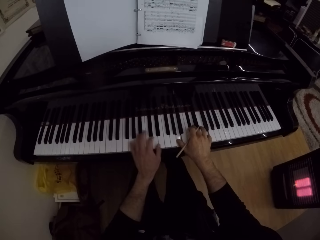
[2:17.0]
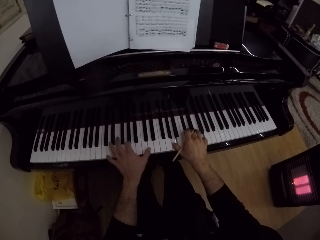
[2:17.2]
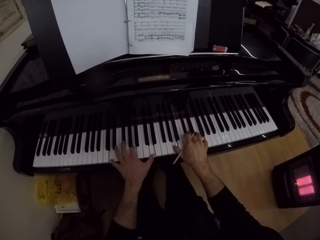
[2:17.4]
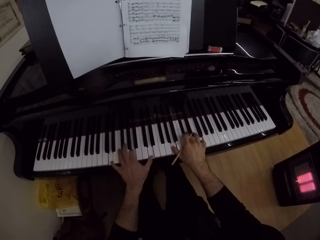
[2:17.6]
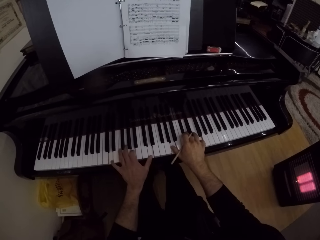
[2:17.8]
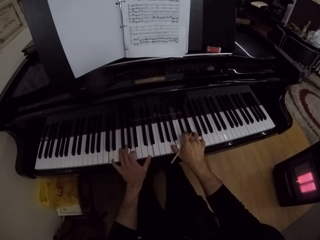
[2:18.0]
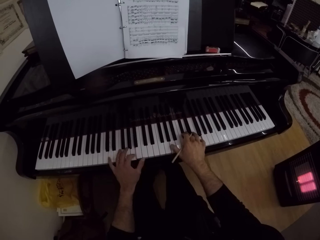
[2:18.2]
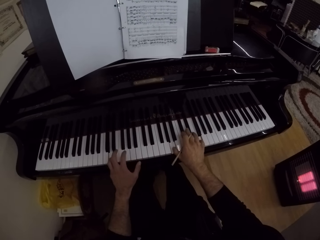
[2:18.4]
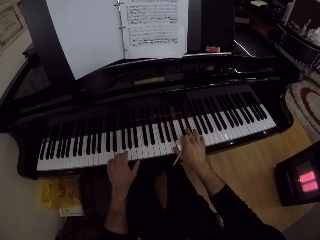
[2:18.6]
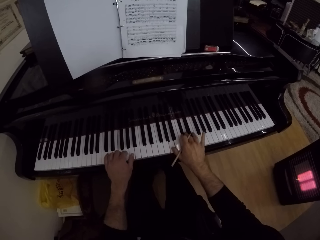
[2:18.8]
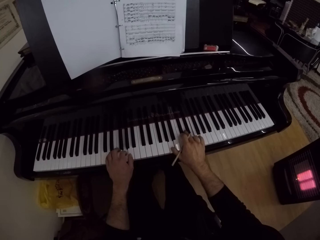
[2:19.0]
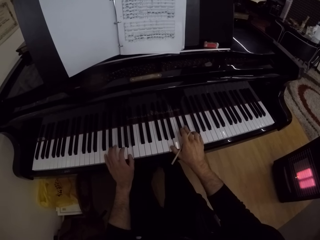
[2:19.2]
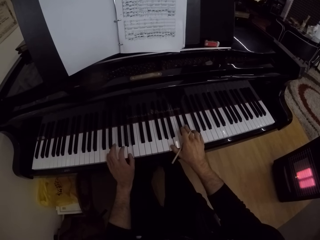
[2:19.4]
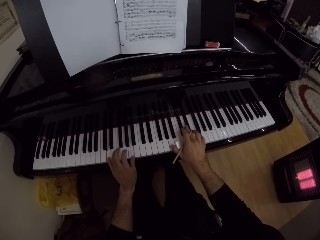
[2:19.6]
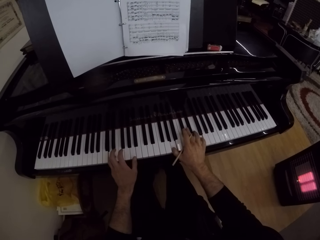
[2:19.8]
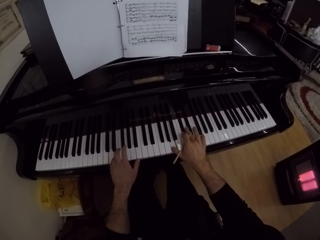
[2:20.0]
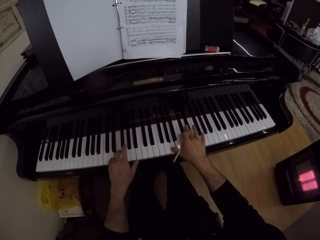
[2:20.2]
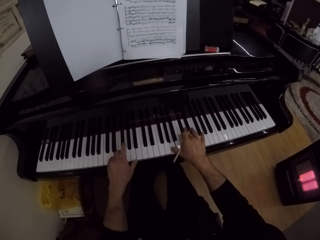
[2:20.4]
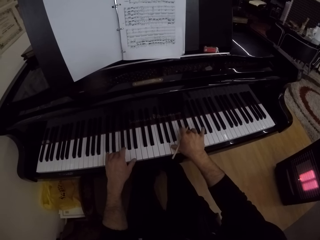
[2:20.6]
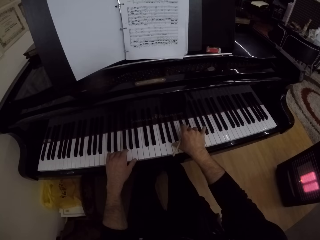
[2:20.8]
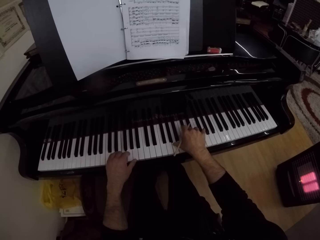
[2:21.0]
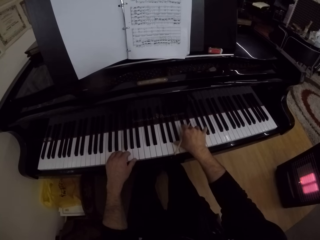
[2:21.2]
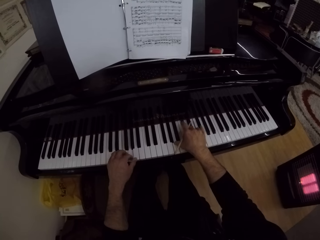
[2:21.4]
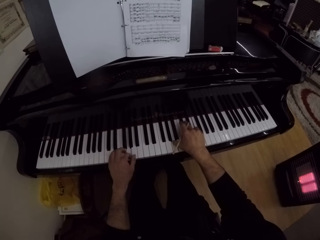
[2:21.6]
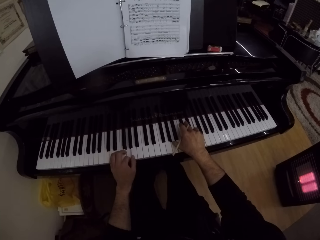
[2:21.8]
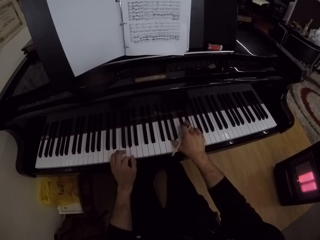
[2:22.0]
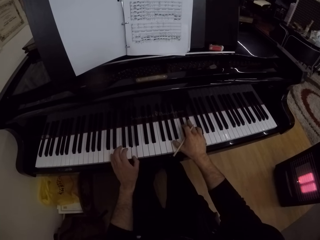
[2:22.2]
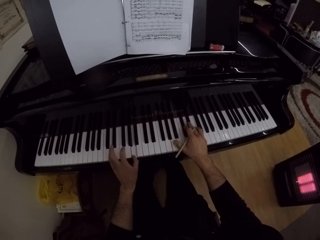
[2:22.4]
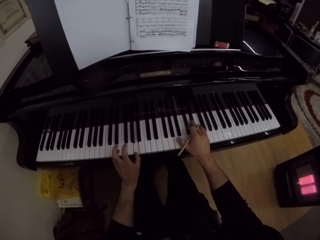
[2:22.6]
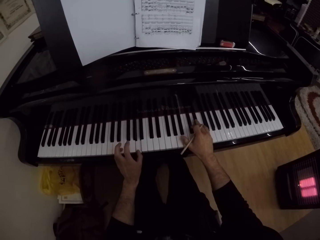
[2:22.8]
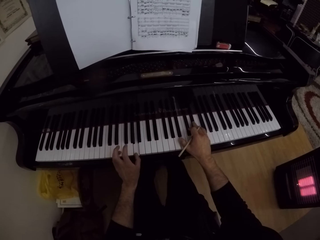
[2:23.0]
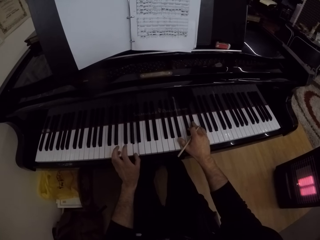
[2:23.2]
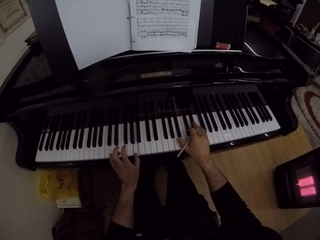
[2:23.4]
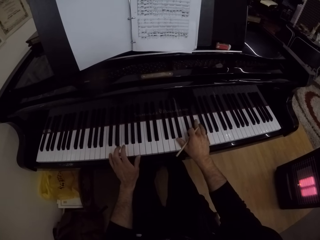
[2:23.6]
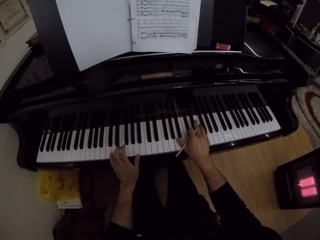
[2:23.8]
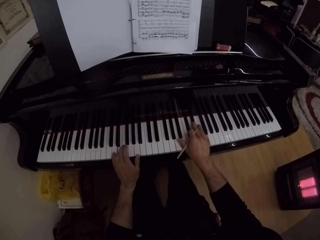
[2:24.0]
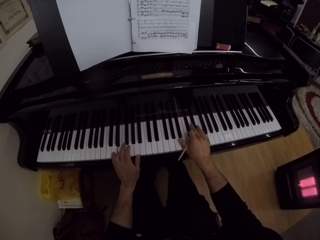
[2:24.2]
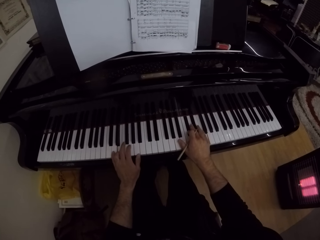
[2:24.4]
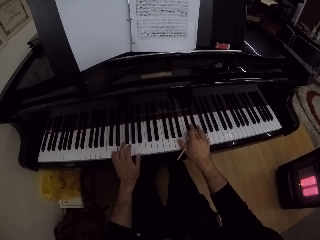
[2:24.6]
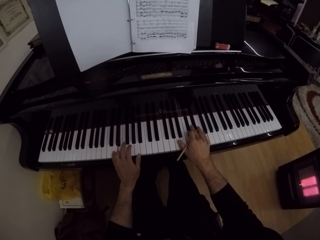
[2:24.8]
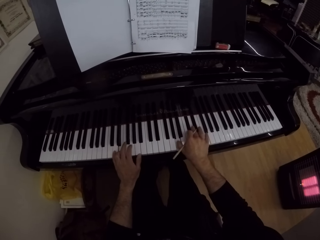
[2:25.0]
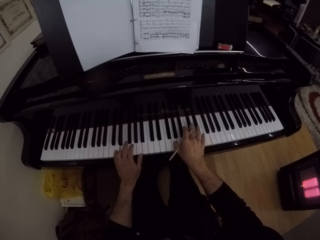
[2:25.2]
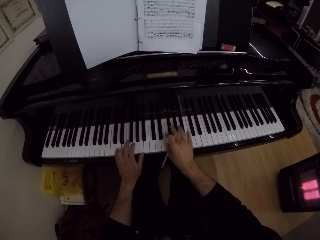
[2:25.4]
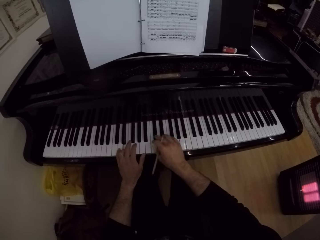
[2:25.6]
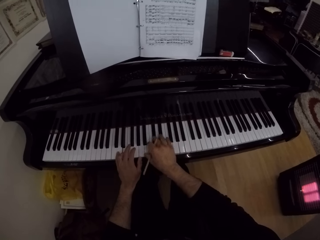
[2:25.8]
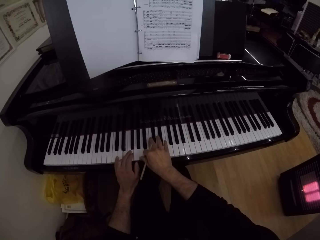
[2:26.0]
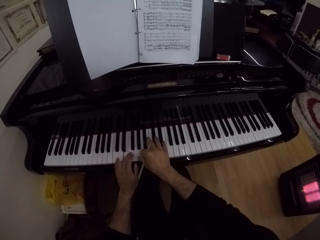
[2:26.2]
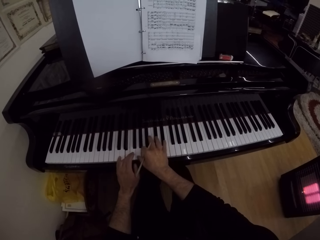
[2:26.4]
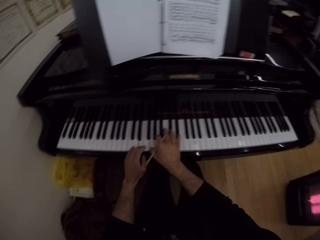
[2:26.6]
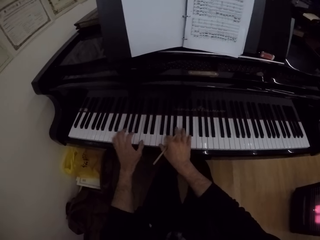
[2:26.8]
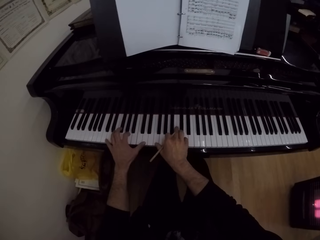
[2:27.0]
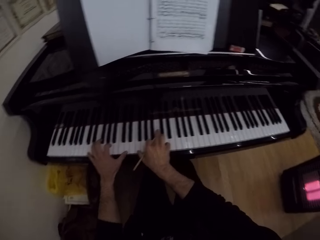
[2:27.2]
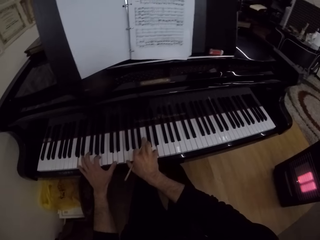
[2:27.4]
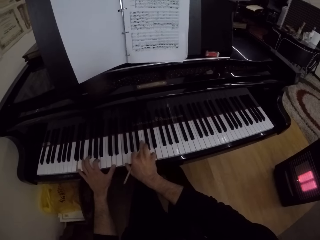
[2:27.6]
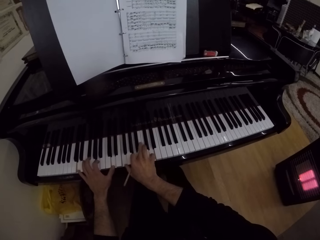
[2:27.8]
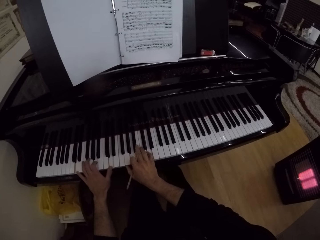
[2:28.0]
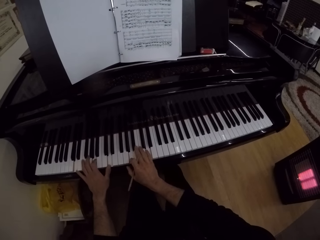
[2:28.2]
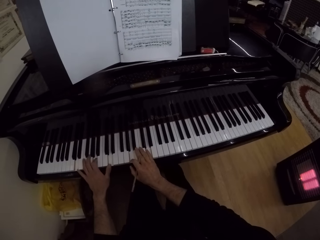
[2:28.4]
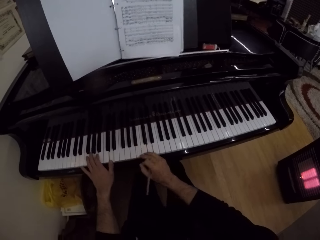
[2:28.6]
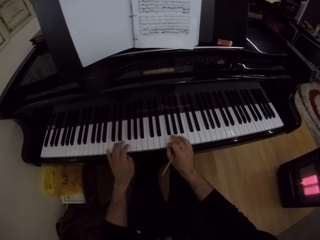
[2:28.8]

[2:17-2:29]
The camera wearer plays the piano with both hands.

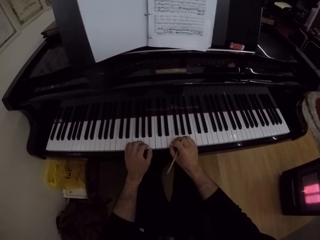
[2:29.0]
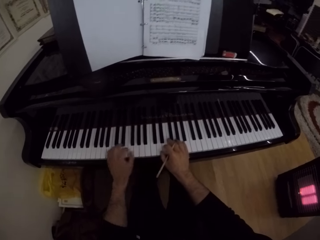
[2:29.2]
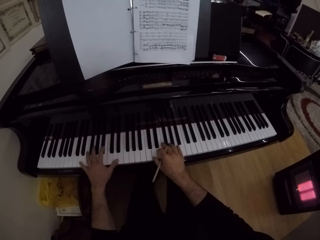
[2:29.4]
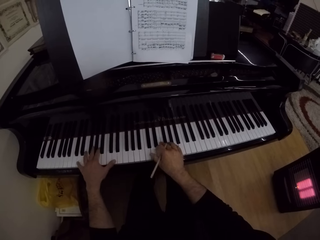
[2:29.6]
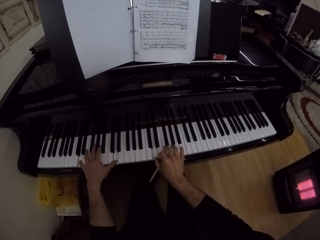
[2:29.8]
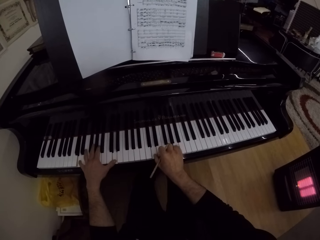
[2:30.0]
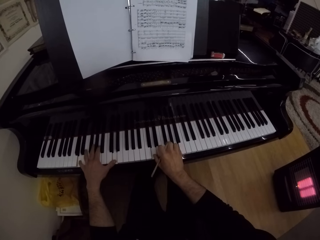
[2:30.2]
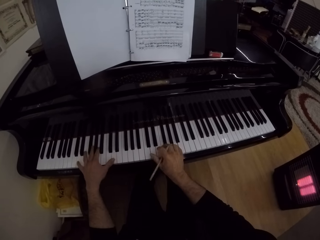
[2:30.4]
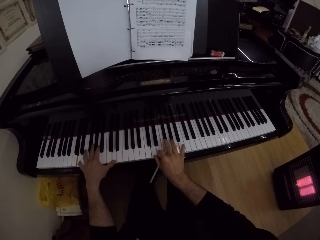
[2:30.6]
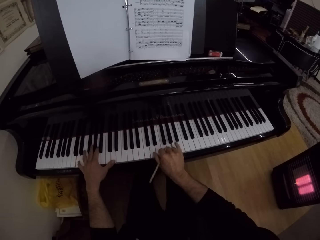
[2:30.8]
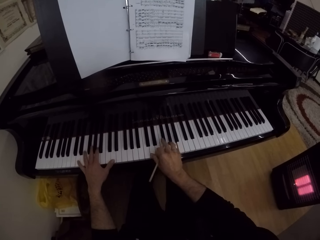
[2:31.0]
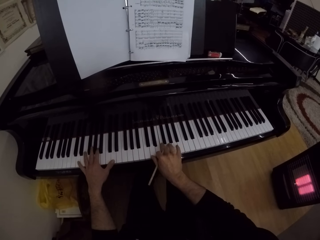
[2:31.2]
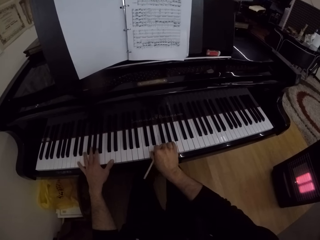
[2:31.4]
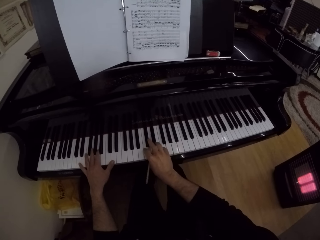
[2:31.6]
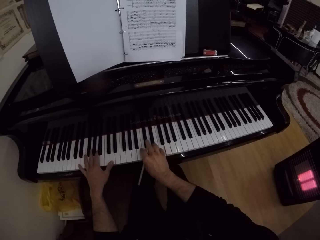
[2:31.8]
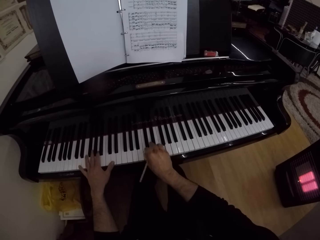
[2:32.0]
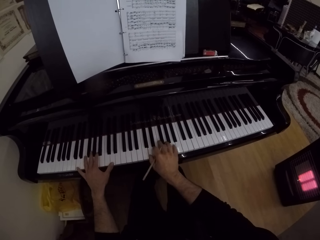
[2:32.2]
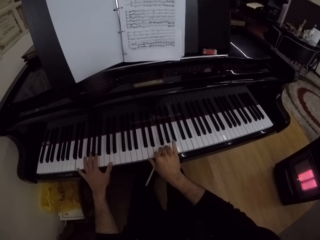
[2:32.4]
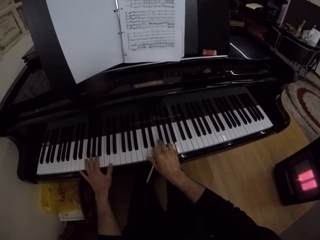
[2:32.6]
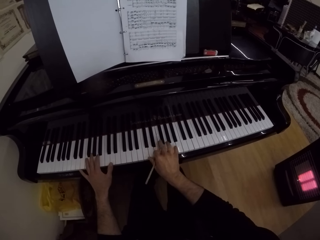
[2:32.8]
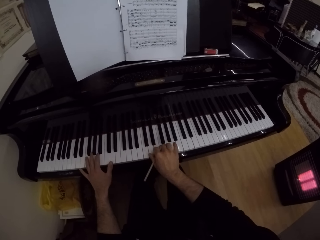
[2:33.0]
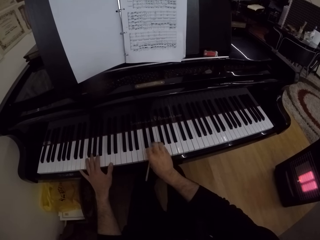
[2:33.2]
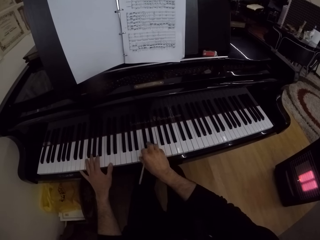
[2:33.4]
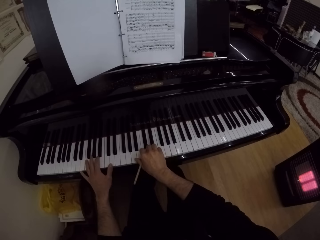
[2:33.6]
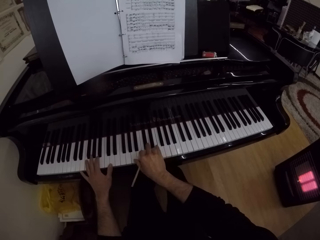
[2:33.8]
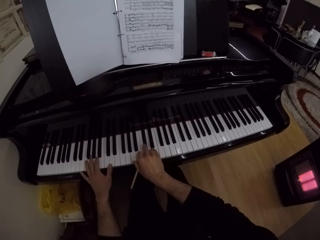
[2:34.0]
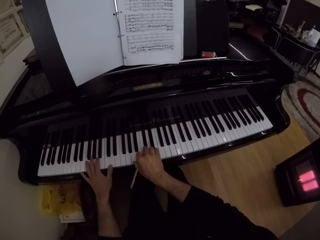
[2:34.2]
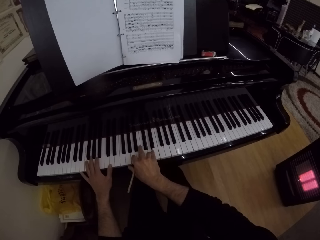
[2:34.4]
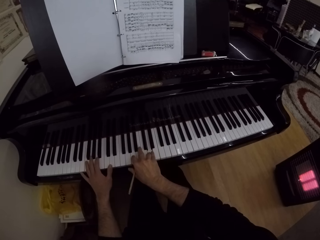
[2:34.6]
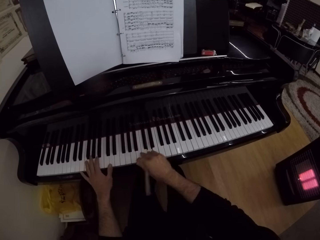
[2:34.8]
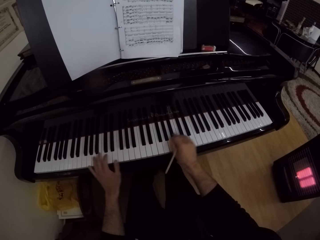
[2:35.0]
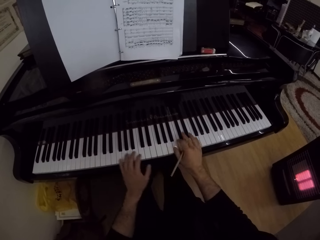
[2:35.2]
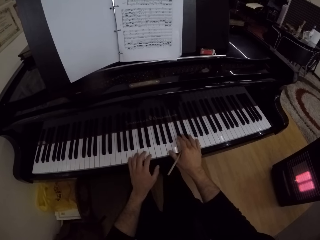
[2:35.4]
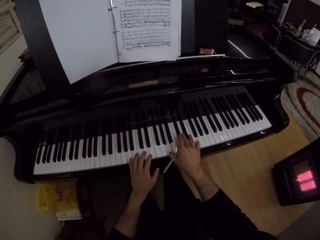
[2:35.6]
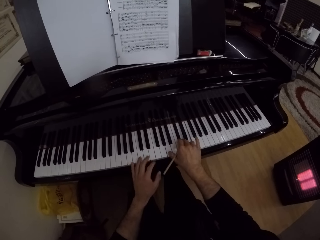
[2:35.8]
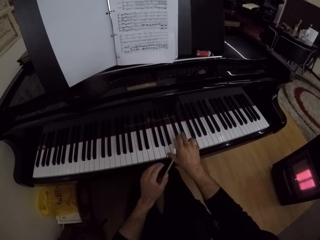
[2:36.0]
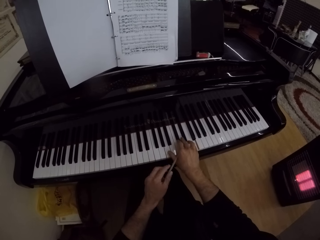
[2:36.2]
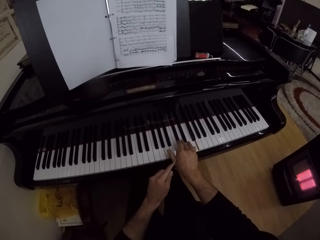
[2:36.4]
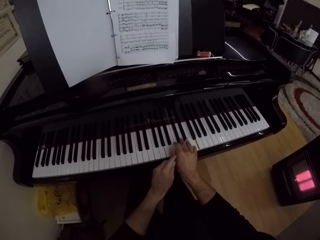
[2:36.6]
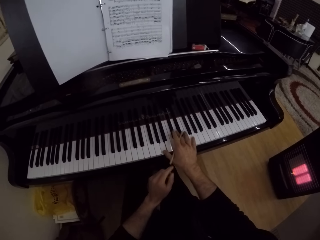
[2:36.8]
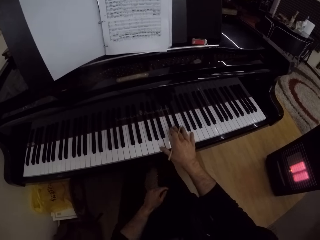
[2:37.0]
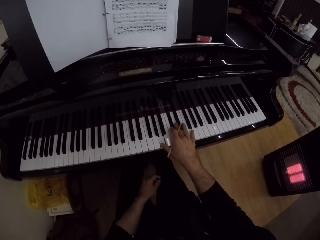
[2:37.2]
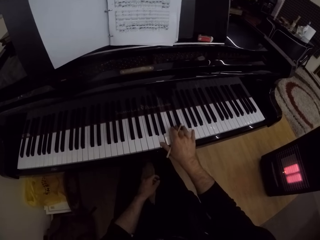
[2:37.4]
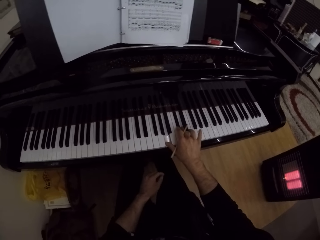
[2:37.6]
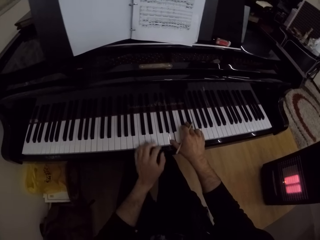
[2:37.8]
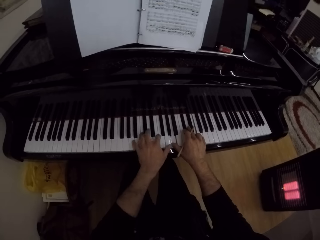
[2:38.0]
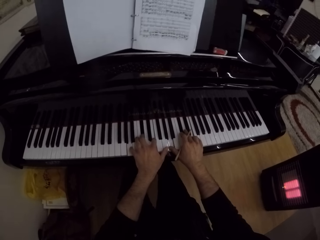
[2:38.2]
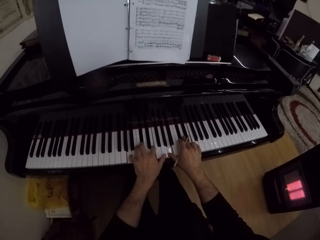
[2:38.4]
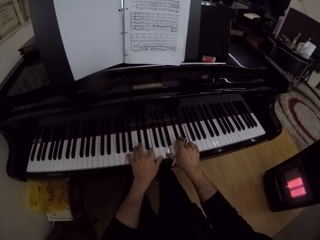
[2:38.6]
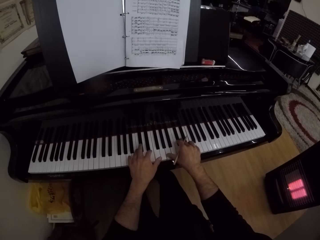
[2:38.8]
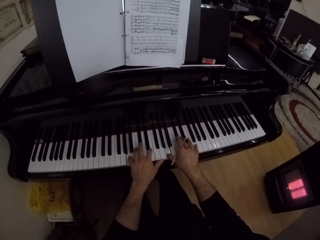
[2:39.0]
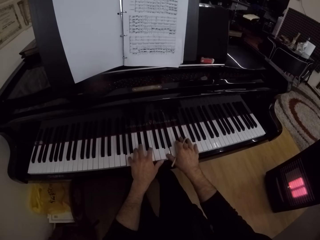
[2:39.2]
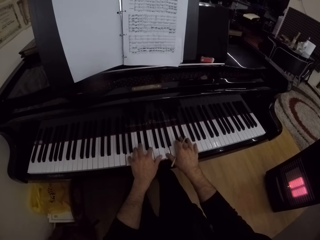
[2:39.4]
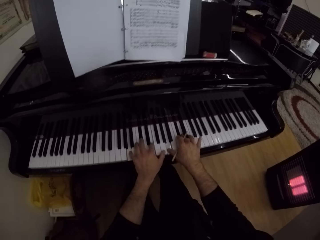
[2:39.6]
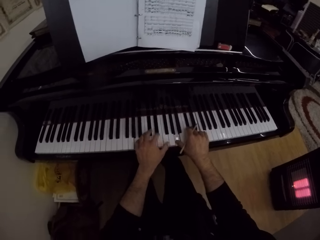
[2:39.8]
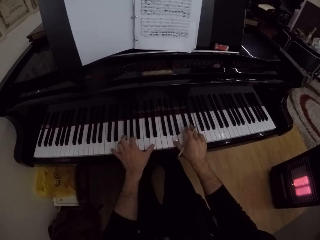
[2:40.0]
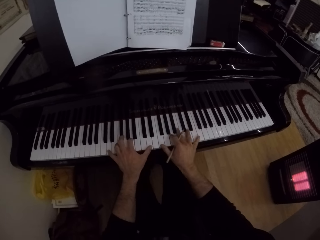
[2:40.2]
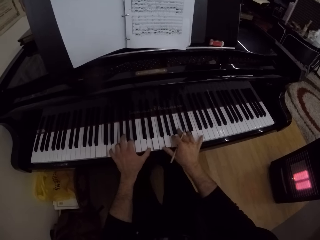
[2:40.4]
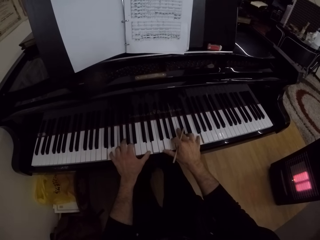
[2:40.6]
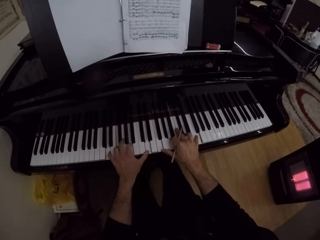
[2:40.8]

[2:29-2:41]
The camera wearer adjusts the pen in his right hand with his left hand. He plays the piano with his right hand. He plays the piano with both hands.
